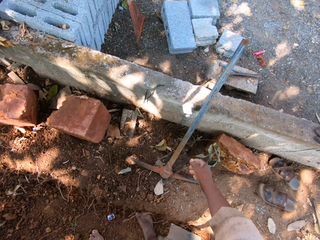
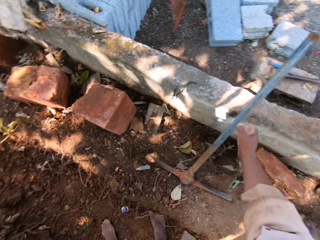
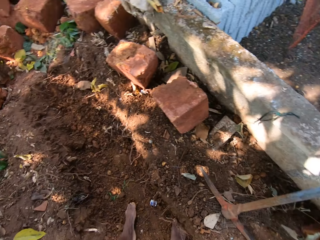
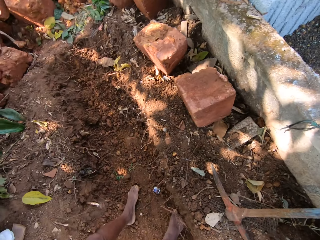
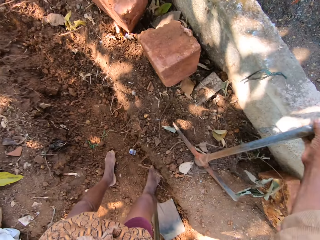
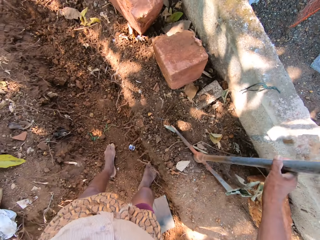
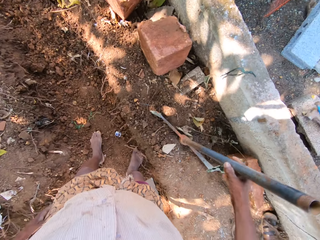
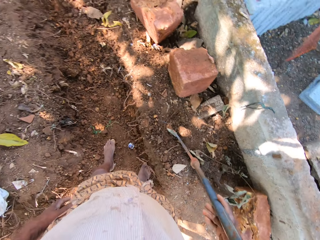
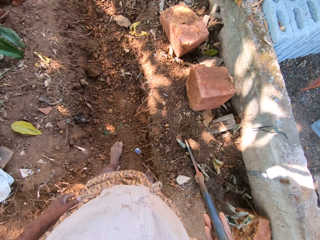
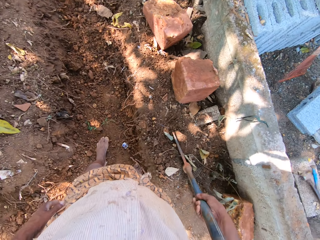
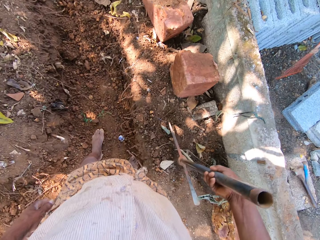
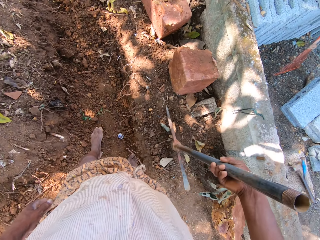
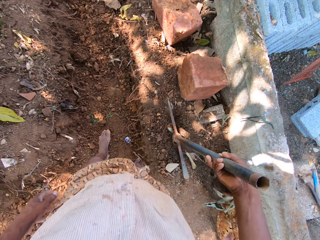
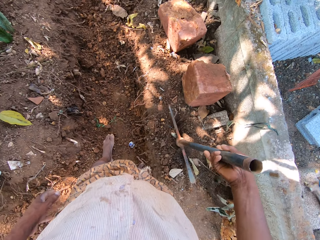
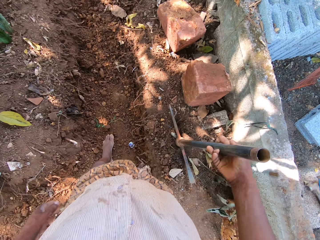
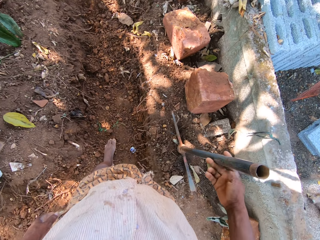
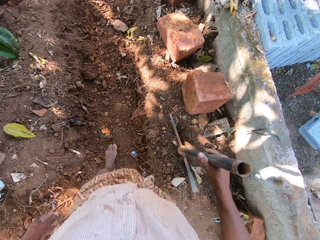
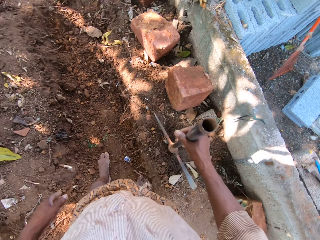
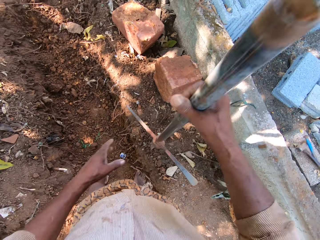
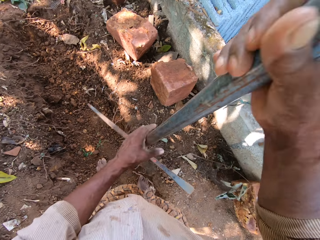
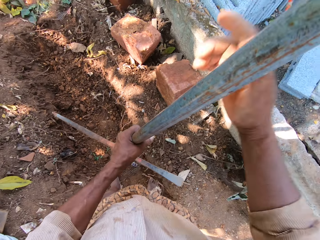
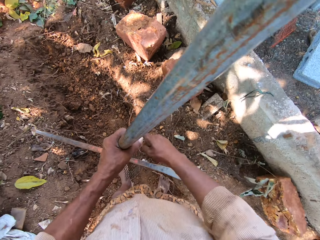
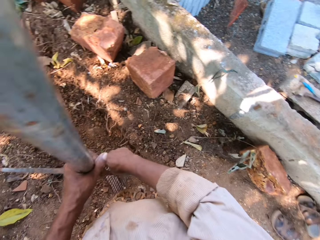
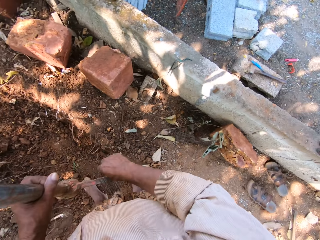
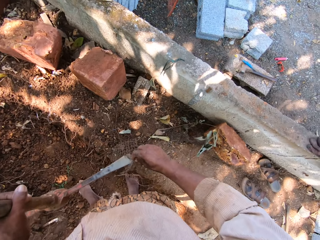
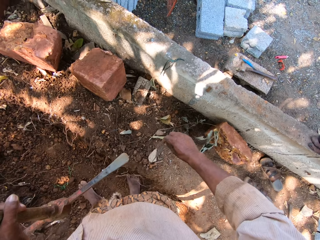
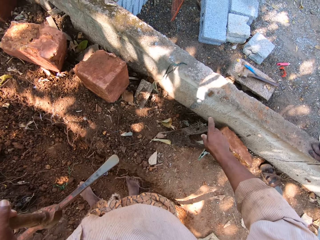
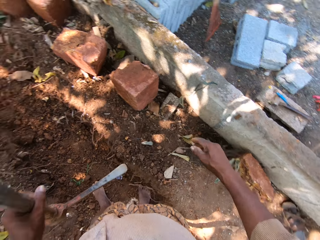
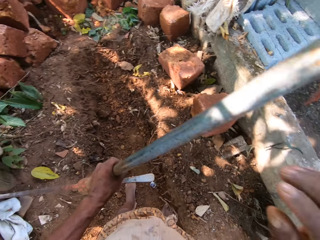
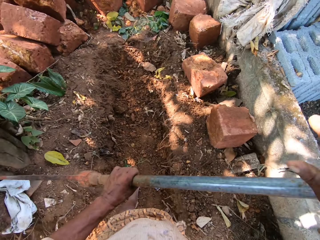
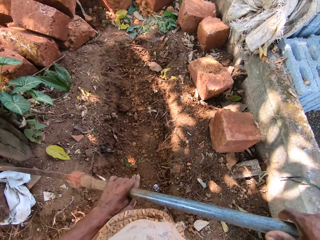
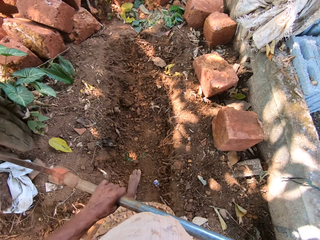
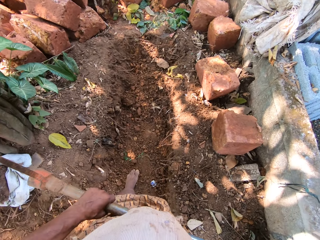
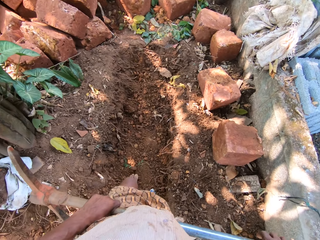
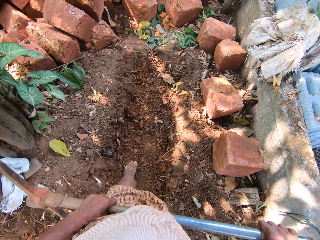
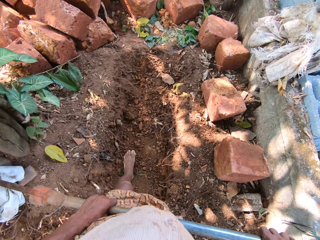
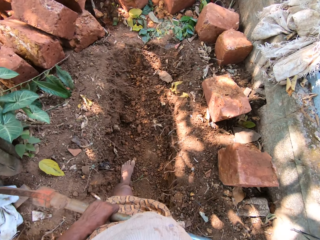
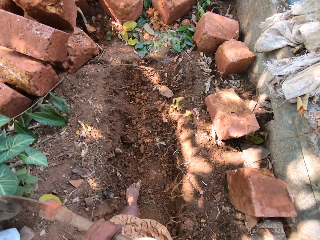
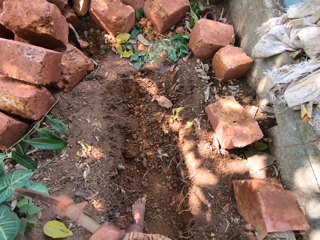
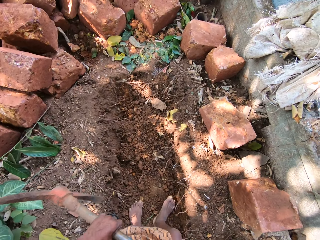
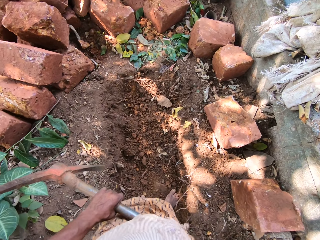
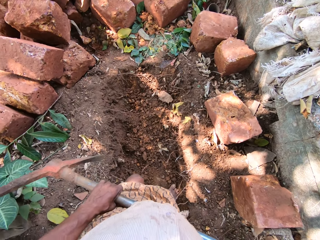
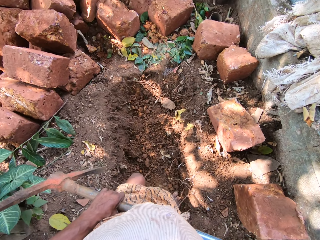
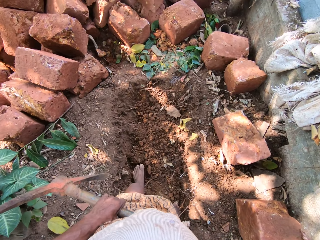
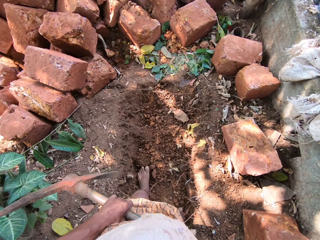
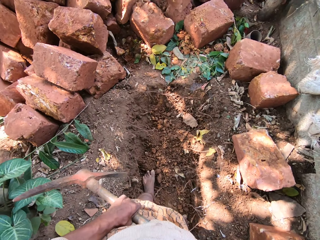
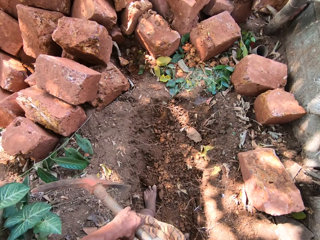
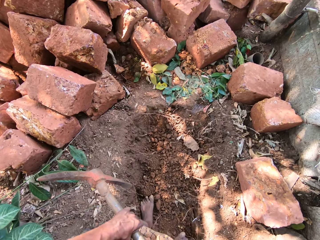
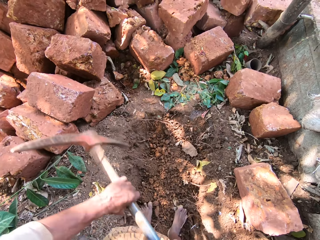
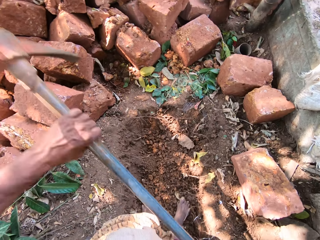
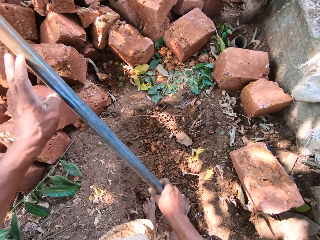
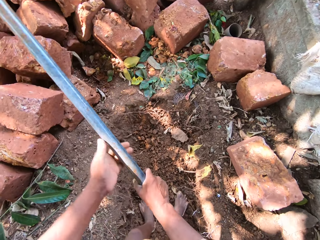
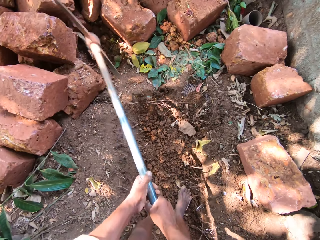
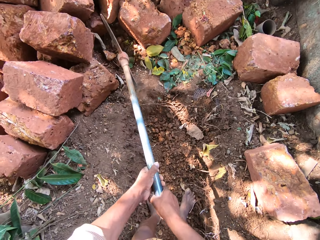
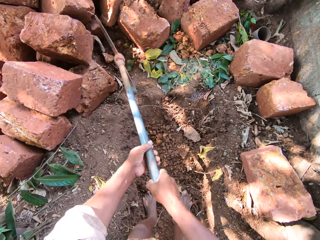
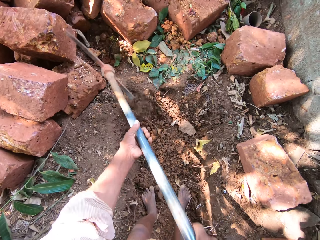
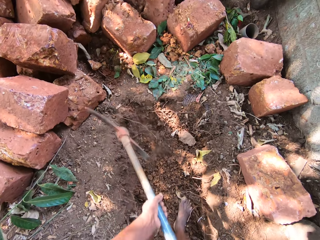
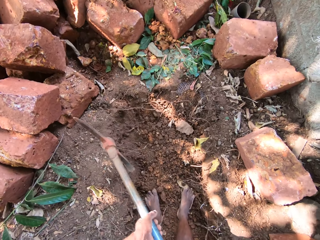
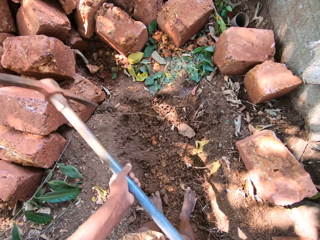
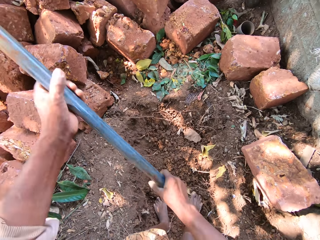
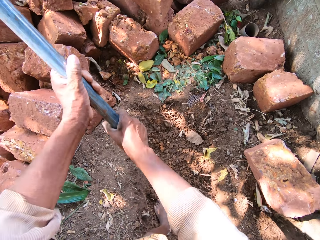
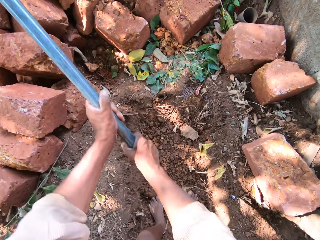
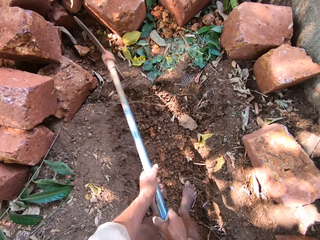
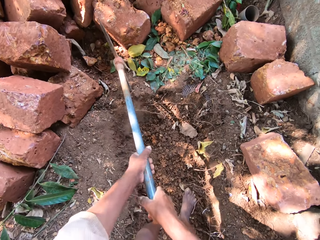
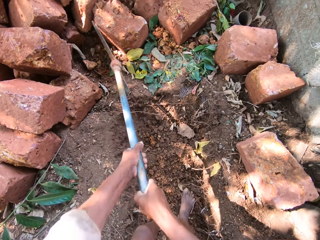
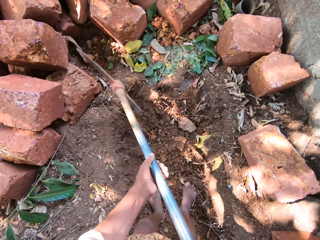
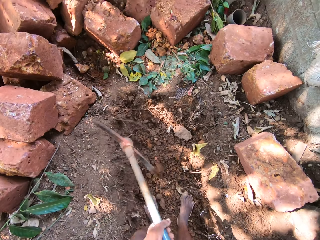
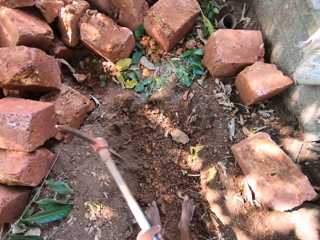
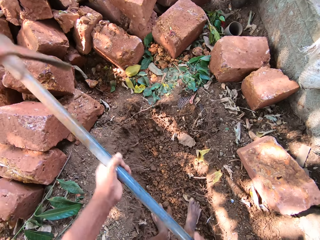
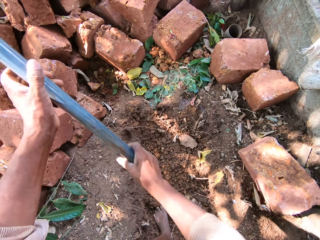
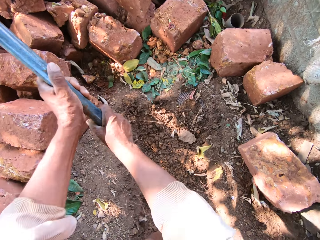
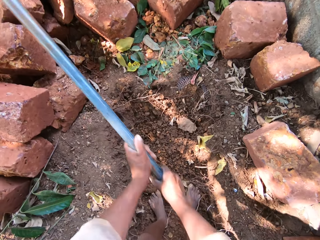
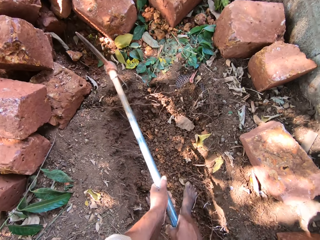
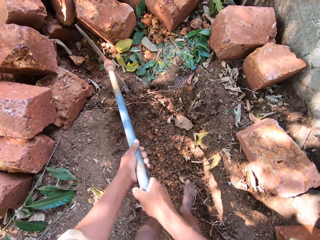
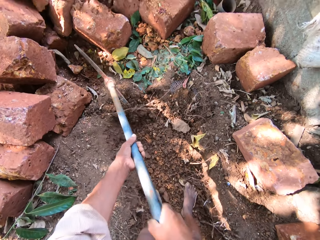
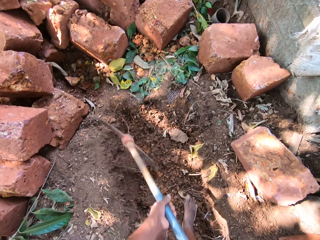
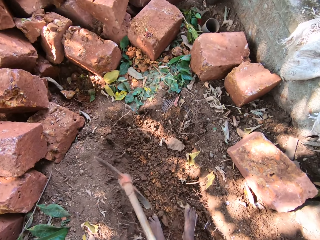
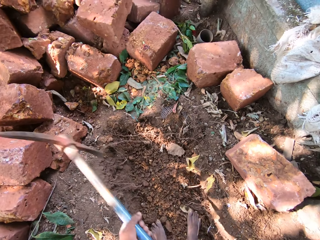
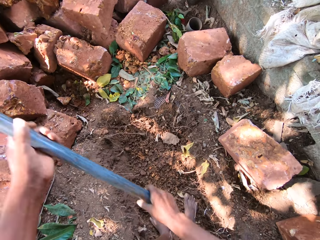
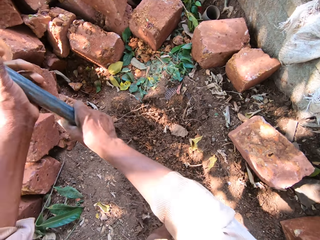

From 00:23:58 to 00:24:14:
The camera wearer picks up the pickaxe or hoe from off the fence with his right hand. He picks up the pickaxe from the ground with his right hand. He places the pickaxe on the ground with his right hand. He picks up the pickaxe from the ground with his right hand. He holds the hoe. He passes the pickaxe from his left hand to his right hand. He removes a net from the pickaxe in his left hand with his right hand. He wipes the hoe. He throws the net on the ground with his right hand. He holds the pickaxe with both hands. He moves around. He holds the pickaxe with his right hand. He holds the pickaxe with both hands. He breaks the ground with the pickaxe in both hands.

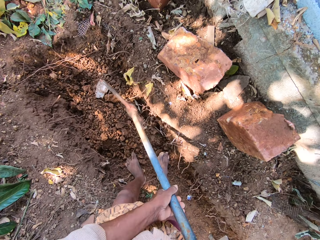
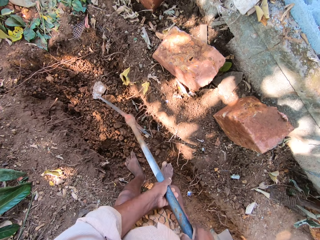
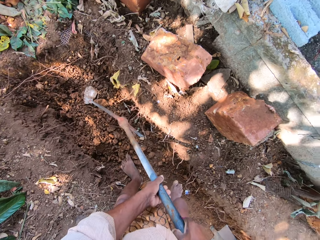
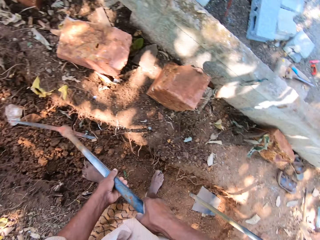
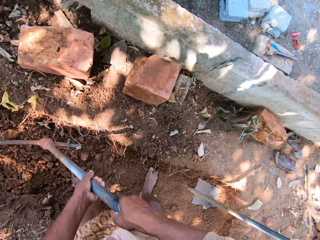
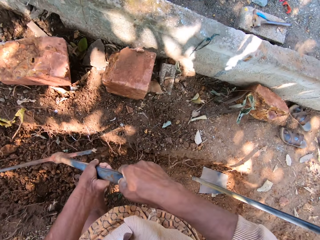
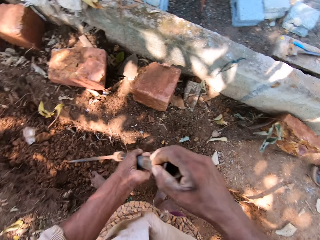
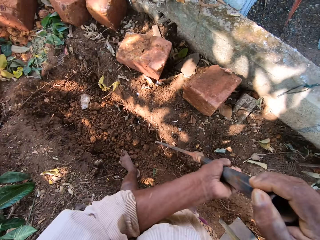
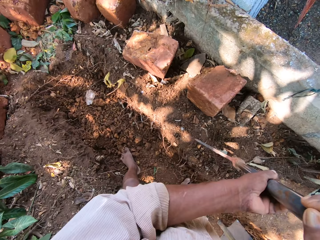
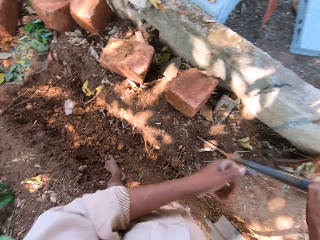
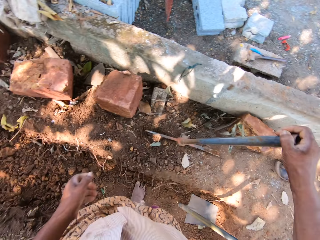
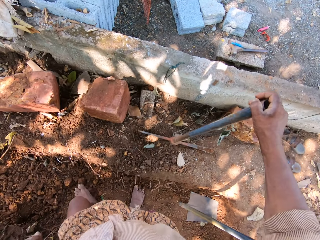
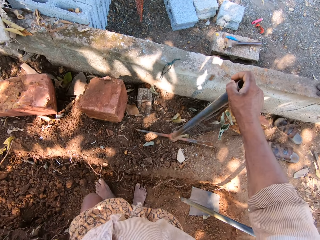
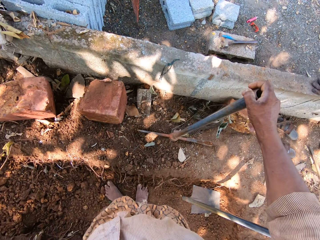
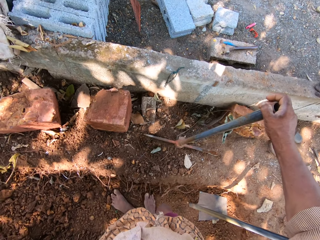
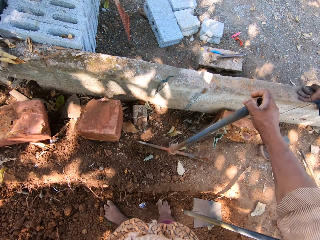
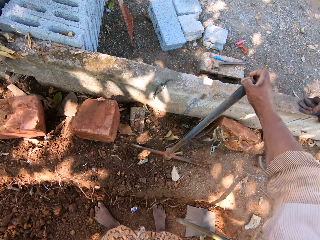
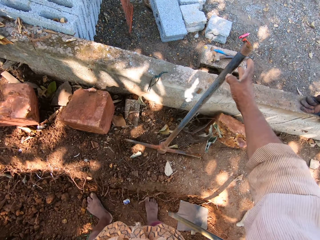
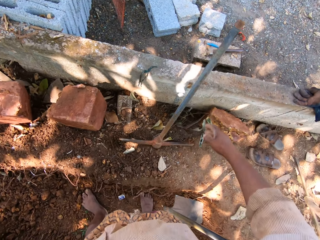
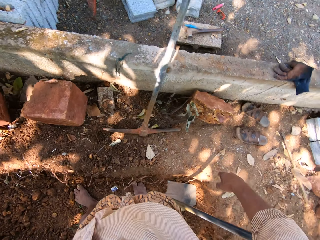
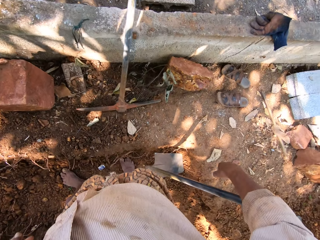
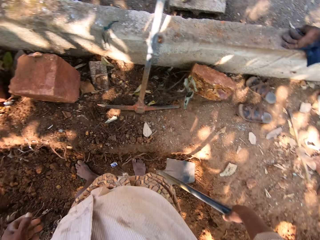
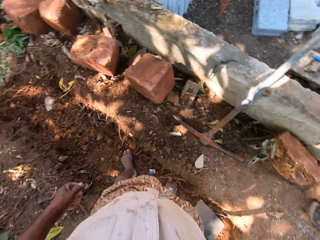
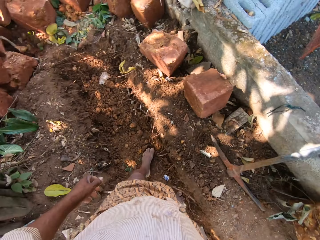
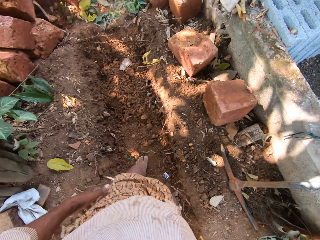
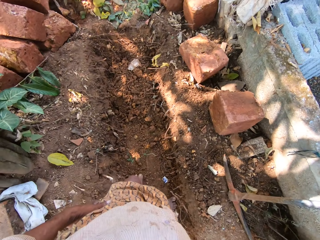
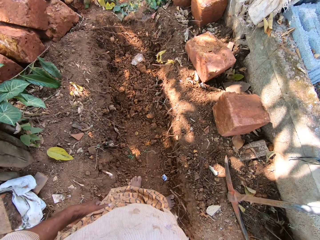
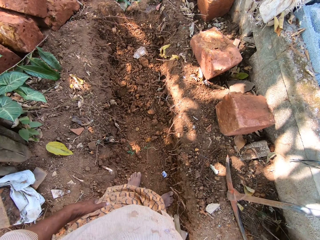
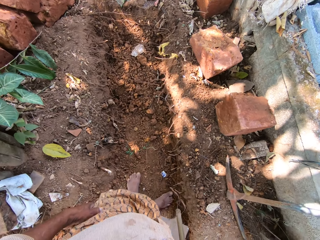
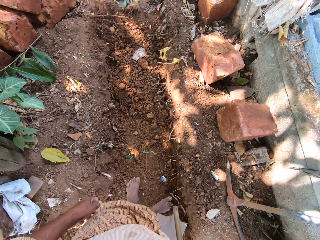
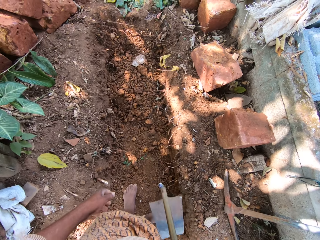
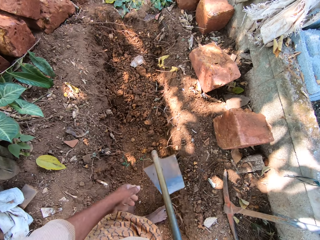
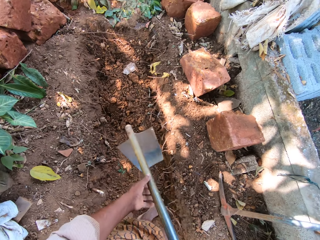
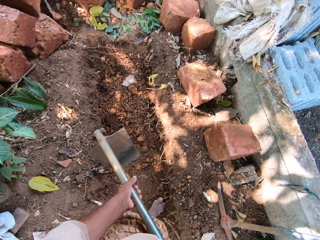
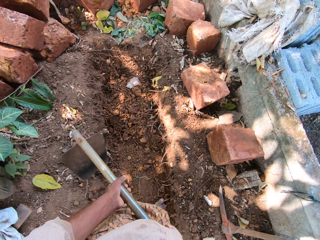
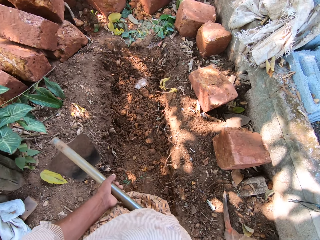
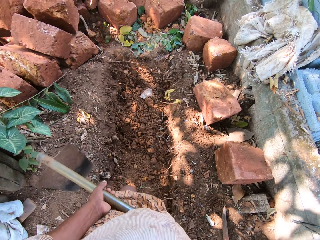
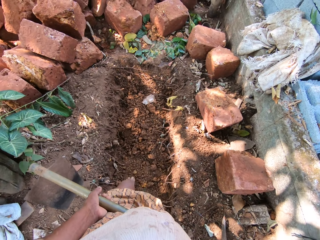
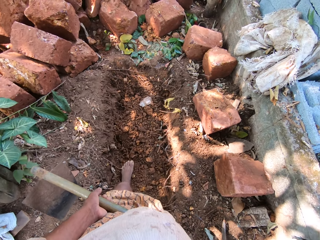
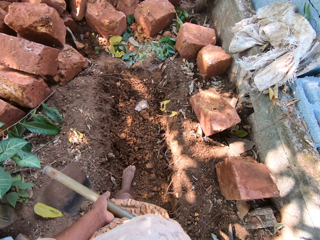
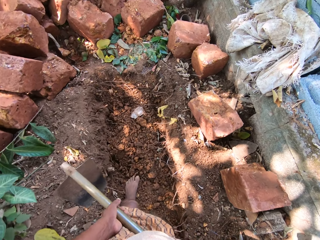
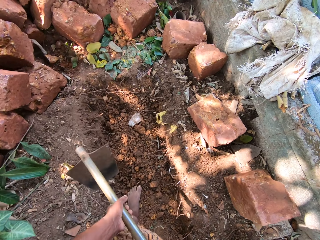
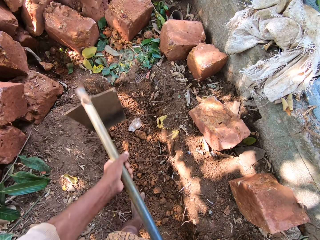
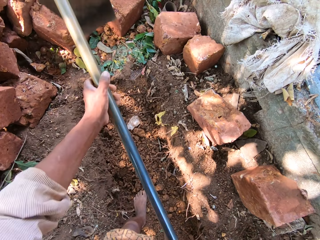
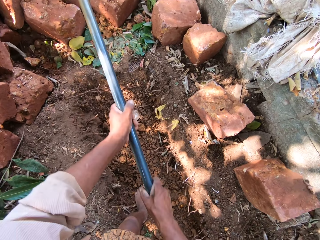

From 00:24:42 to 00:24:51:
The camera wearer holds the pickaxe with his right hand. He places the pickaxe on the ground with his right hand. He rests the pickaxe on the fence with his right hand. He picks up the hoe. He holds the hoe with his right hand. He holds the hoe with both hands.
